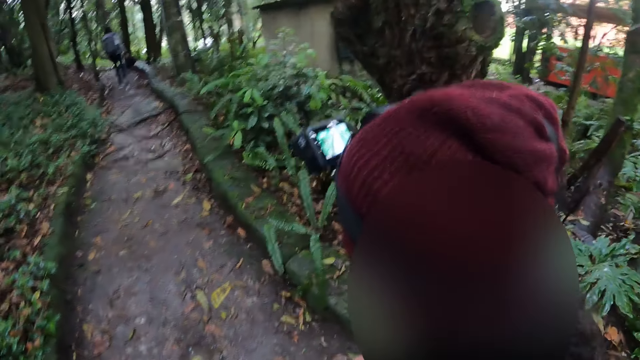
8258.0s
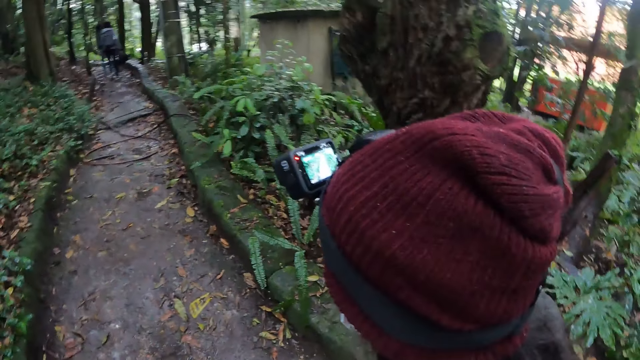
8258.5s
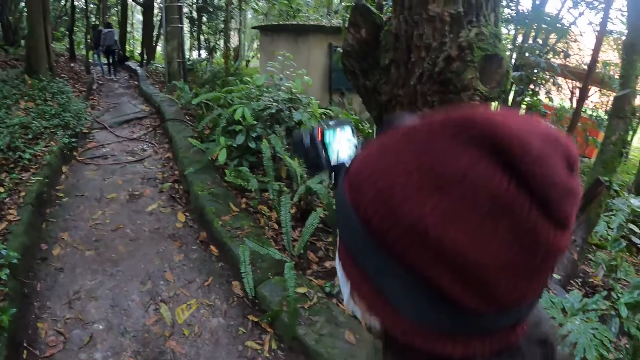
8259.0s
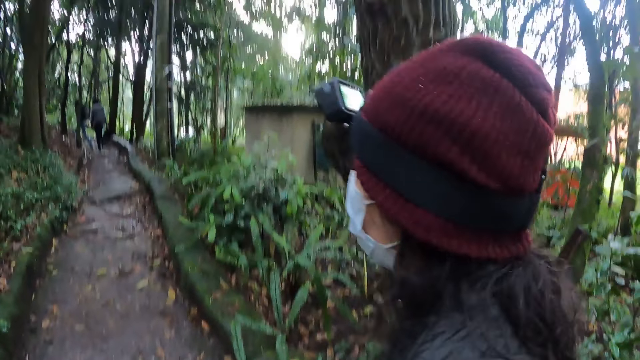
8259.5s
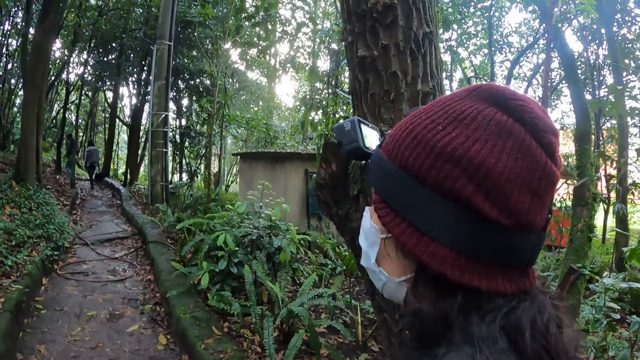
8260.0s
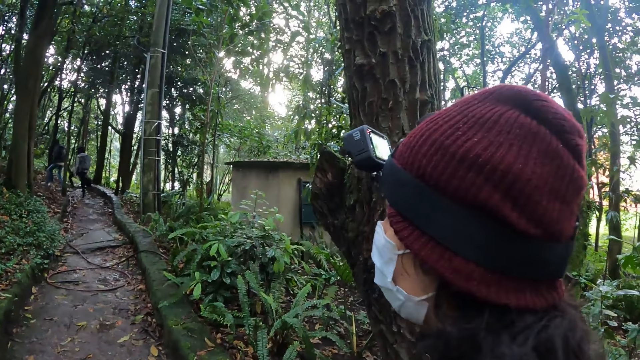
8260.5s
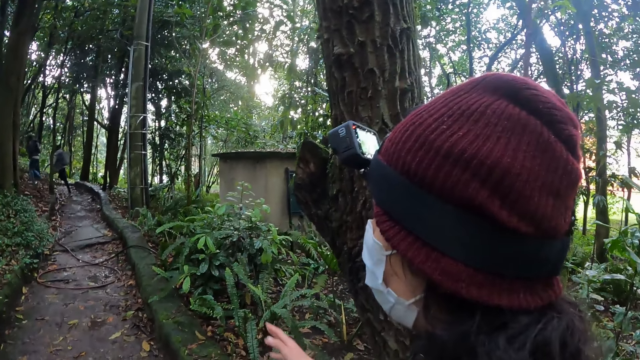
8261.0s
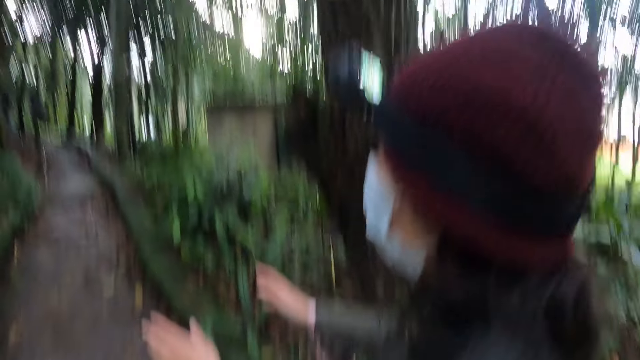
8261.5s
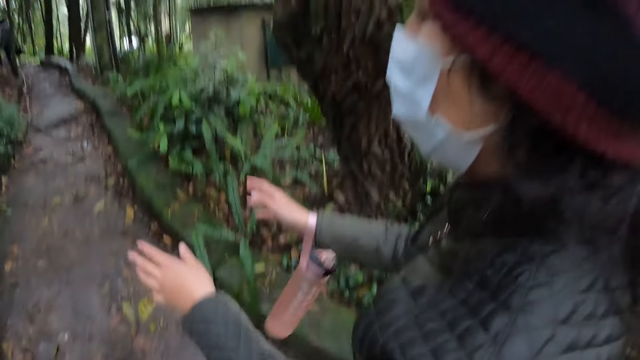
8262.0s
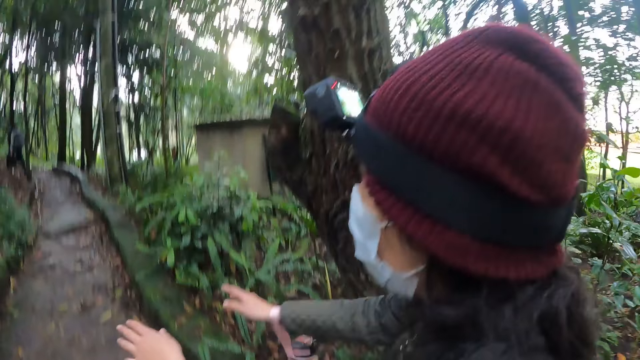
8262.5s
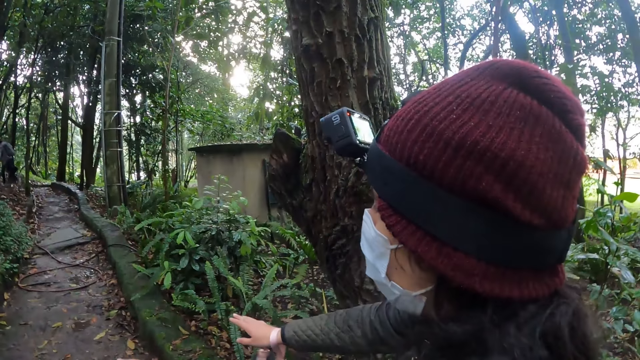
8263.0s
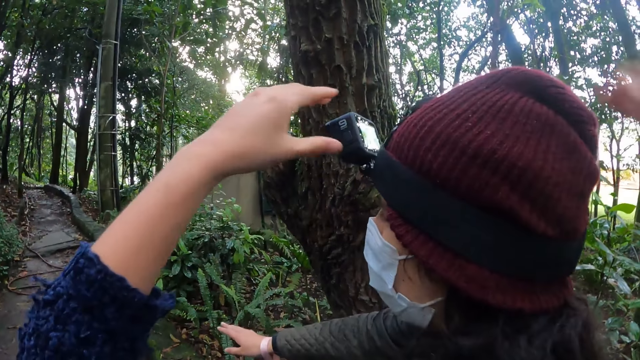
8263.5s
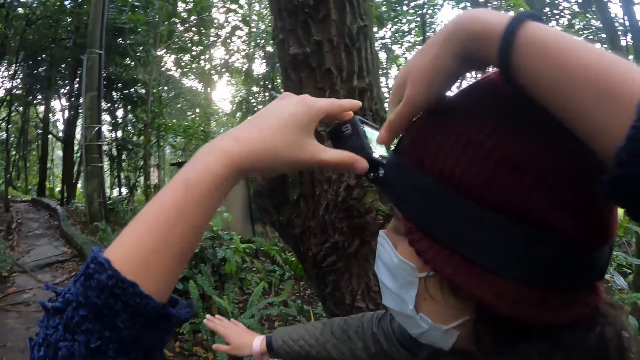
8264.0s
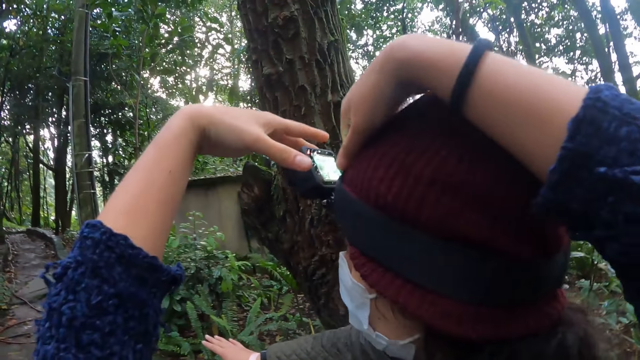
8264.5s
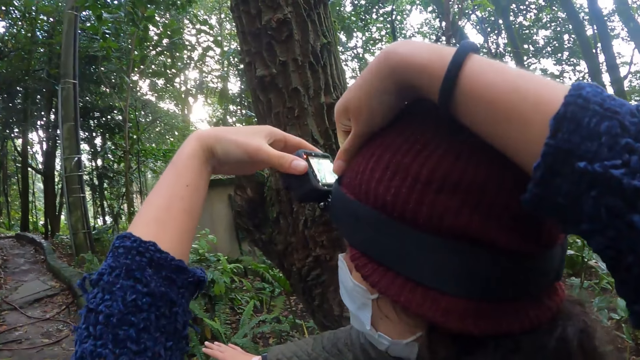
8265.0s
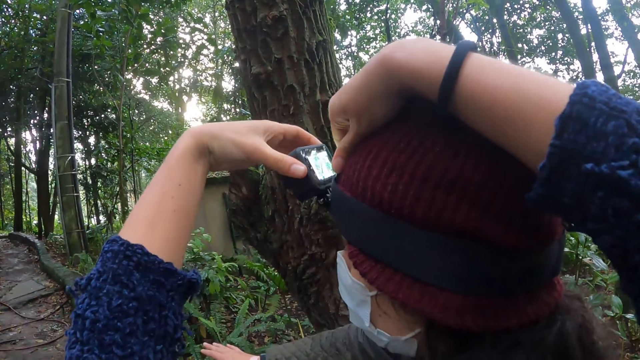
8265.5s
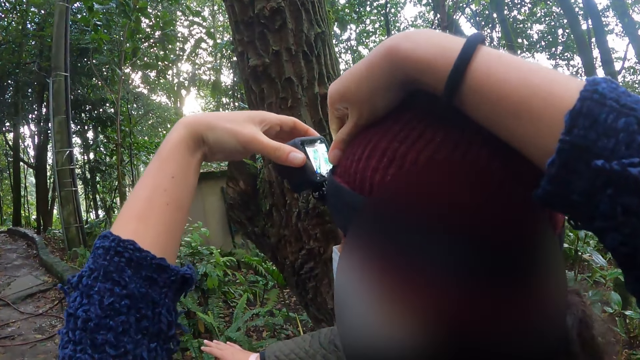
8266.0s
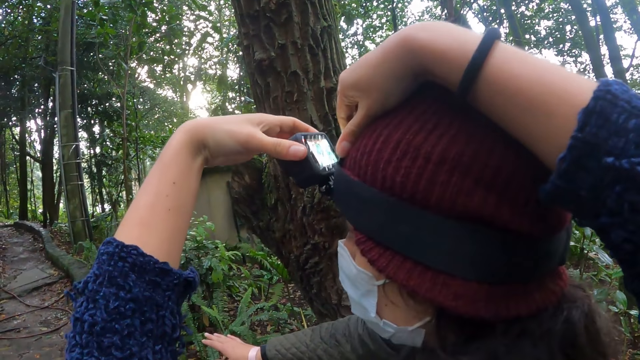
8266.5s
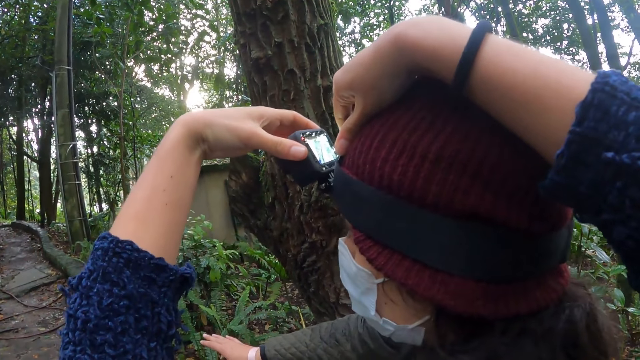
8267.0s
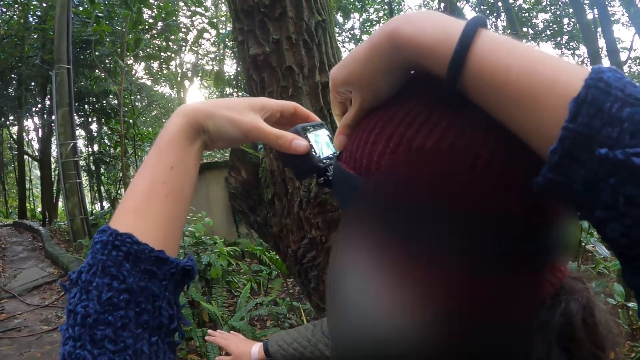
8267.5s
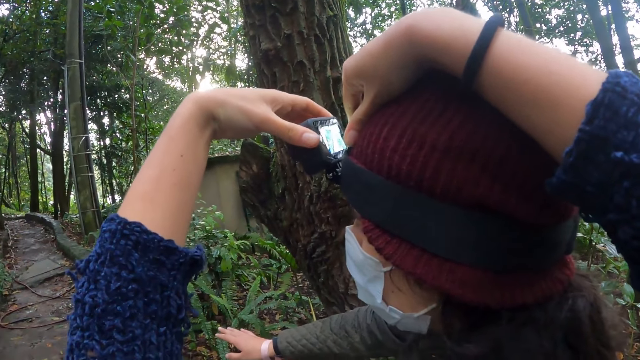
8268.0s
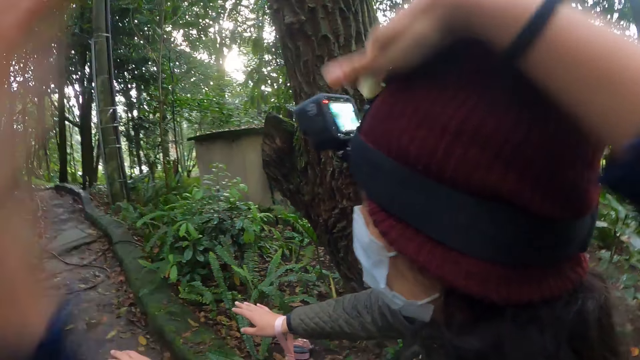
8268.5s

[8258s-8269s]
The camera wearer touches the woman's head camera with both his hands. He adjusts the camera of the woman.

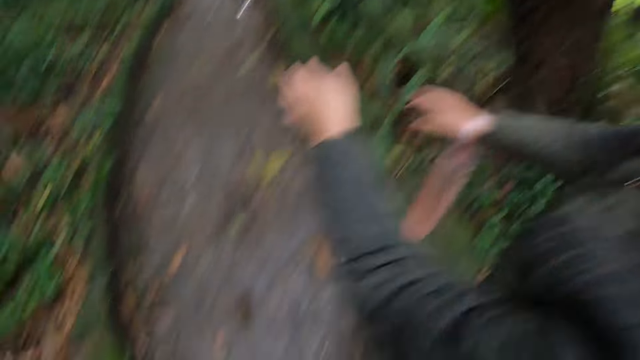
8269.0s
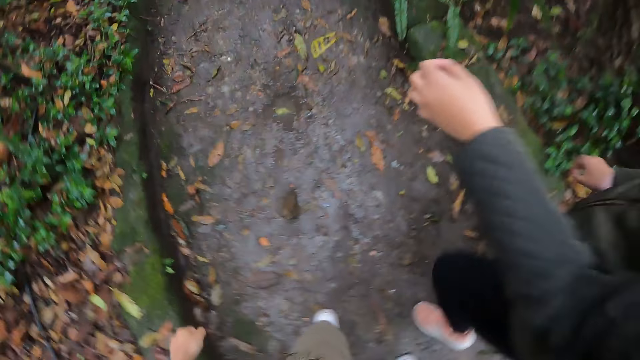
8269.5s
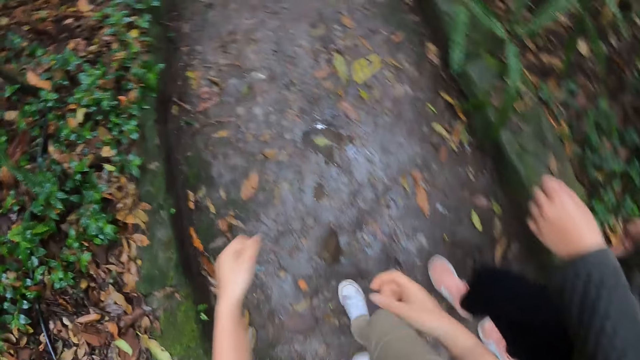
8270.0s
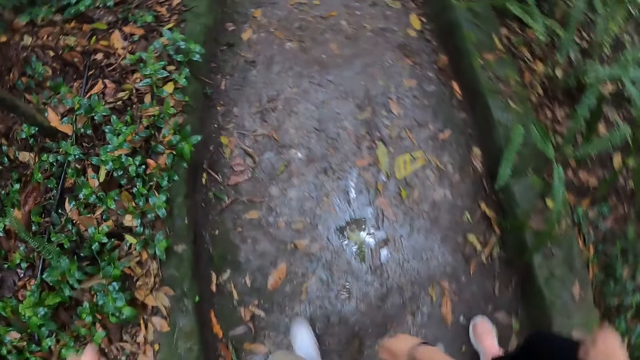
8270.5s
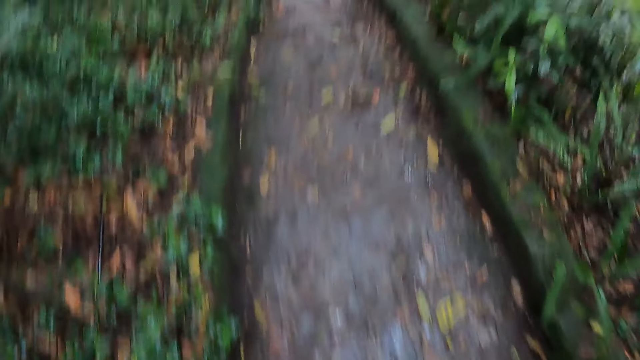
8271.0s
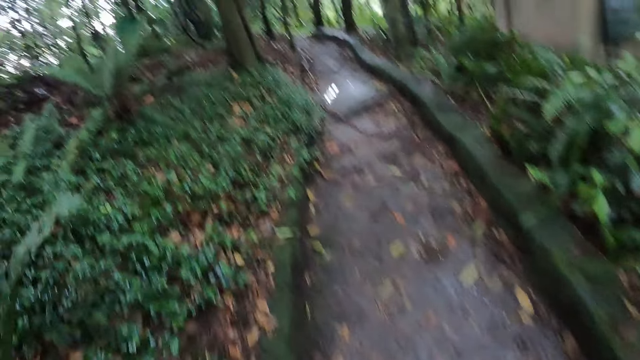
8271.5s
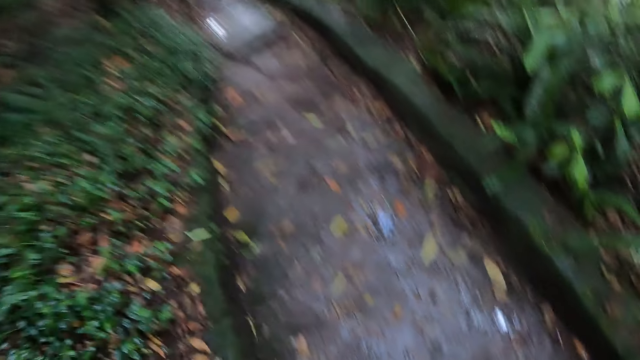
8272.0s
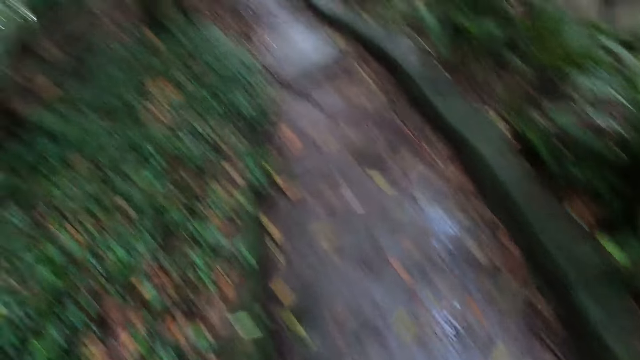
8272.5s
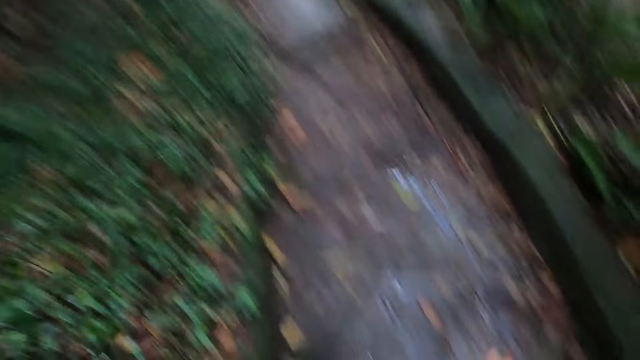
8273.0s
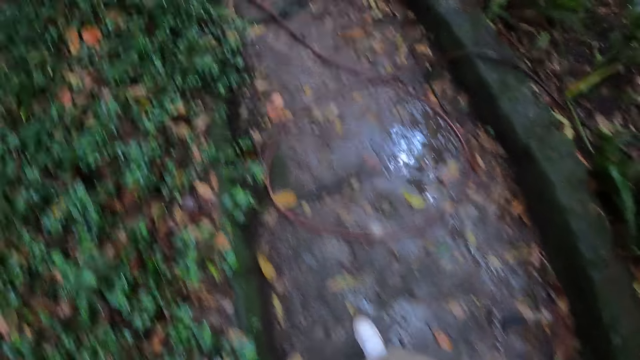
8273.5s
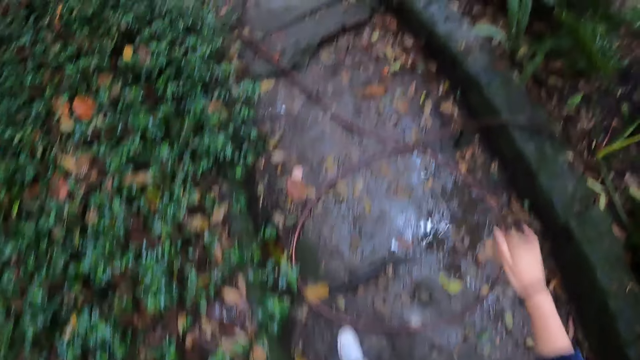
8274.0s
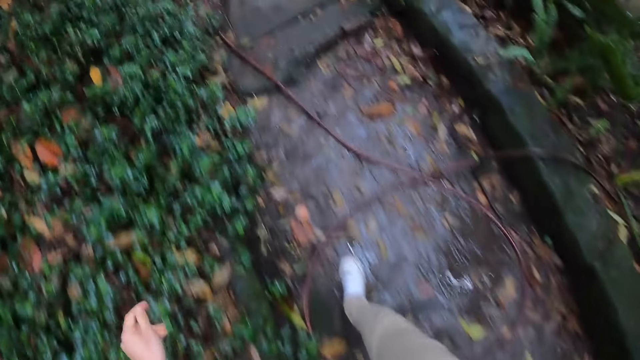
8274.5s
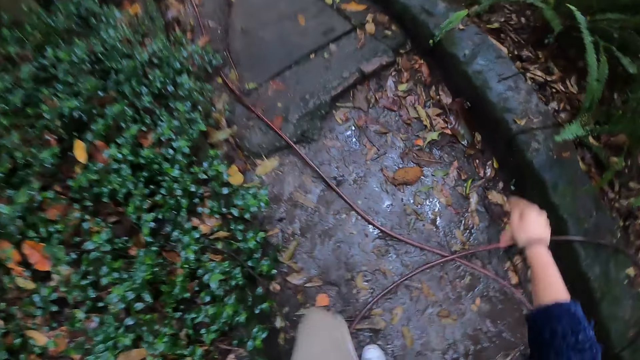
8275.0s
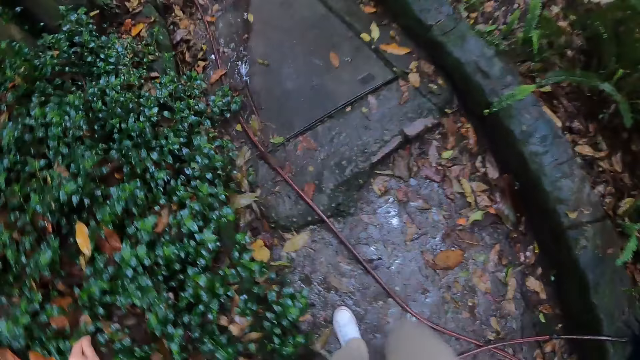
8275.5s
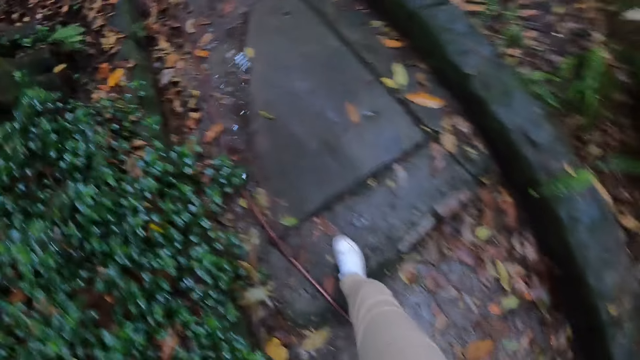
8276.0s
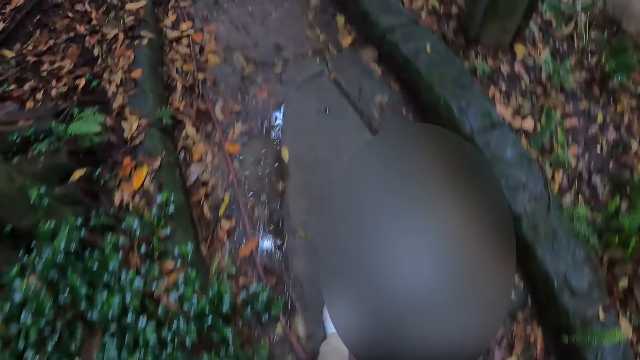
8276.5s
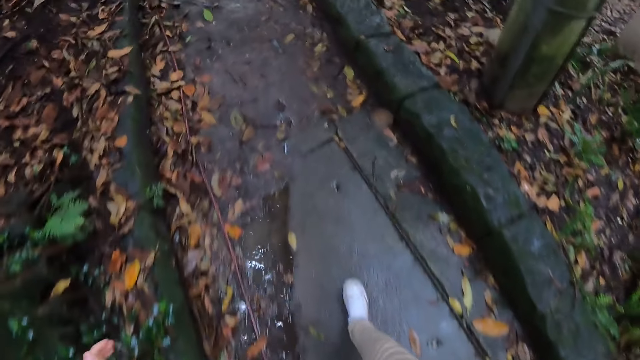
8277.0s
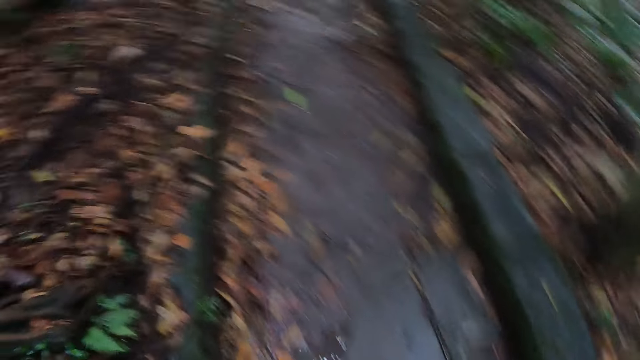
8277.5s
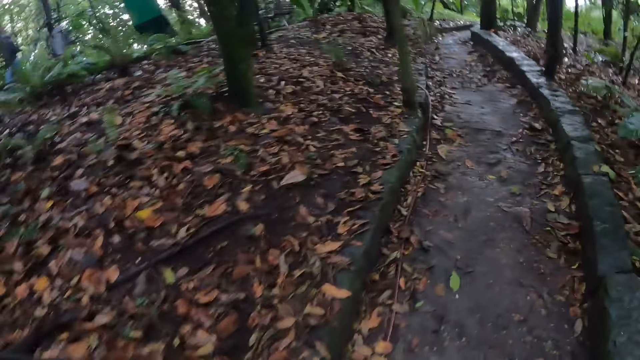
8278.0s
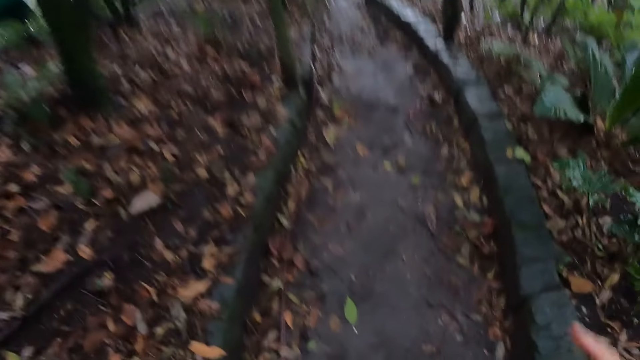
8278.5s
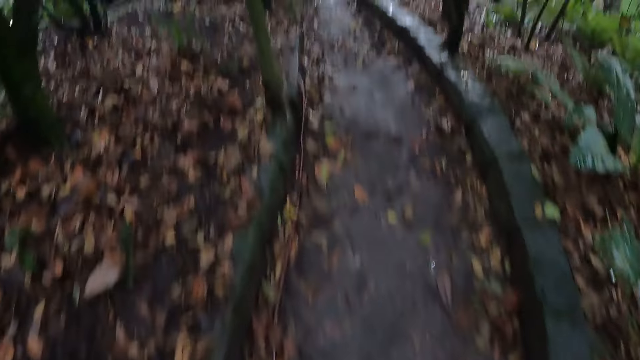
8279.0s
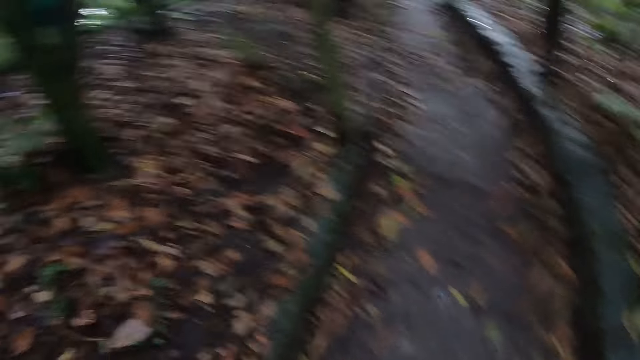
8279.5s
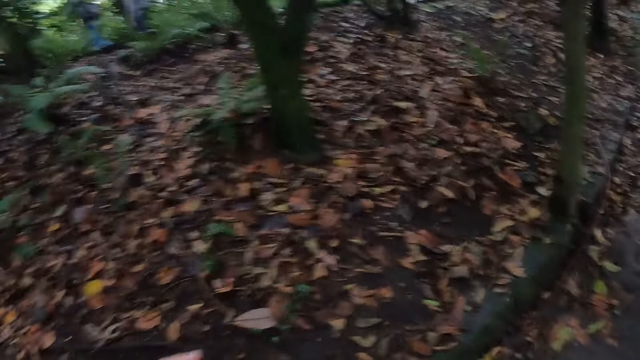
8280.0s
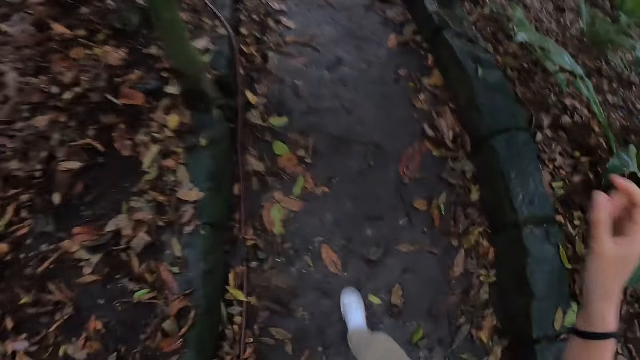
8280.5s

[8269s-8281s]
The camera wearer walks on a sideway. She moves her right hand. She walks on the sideway.
